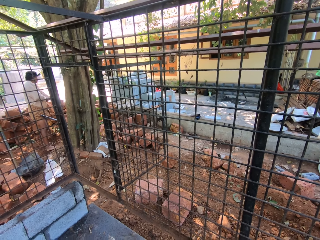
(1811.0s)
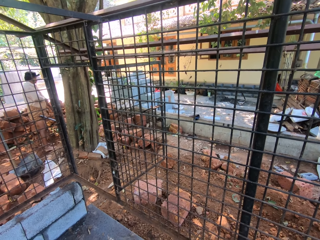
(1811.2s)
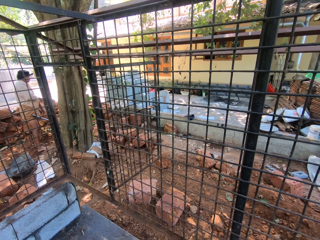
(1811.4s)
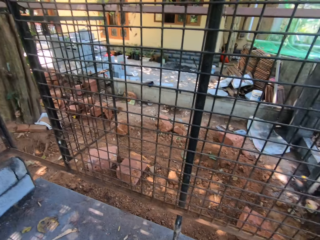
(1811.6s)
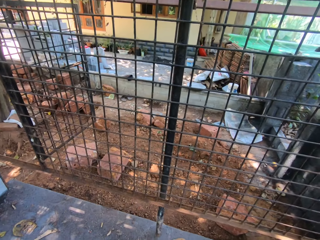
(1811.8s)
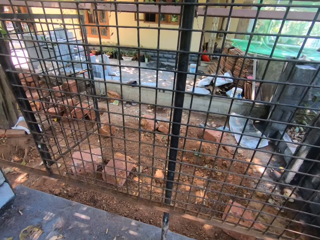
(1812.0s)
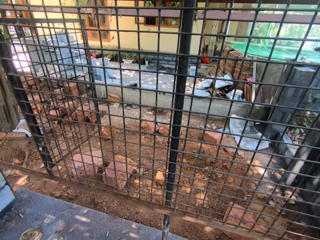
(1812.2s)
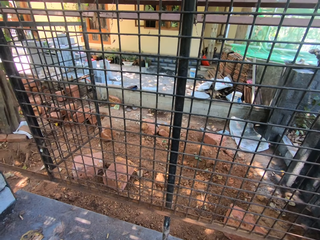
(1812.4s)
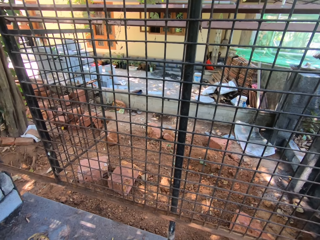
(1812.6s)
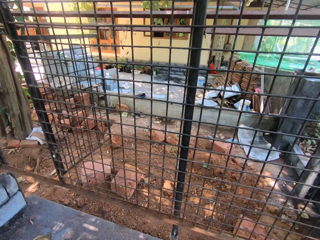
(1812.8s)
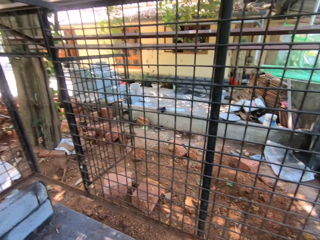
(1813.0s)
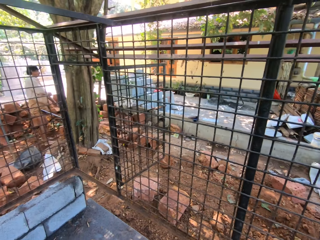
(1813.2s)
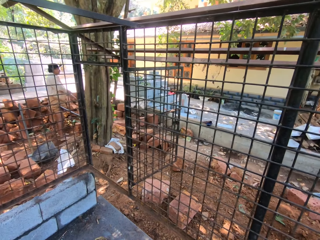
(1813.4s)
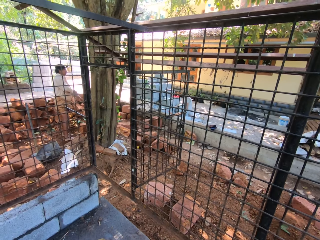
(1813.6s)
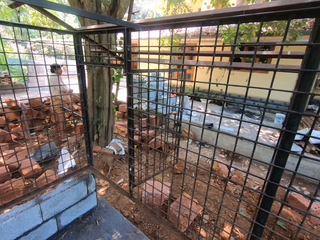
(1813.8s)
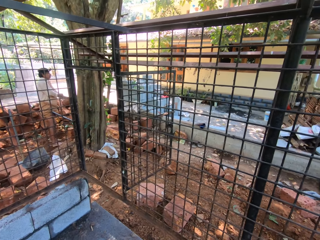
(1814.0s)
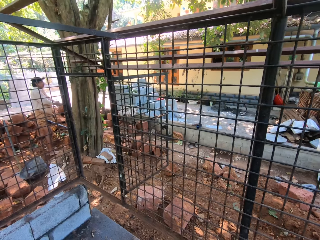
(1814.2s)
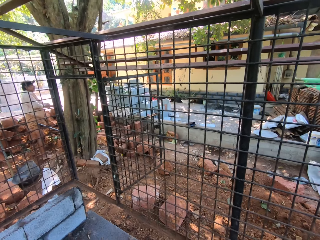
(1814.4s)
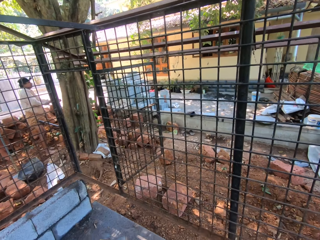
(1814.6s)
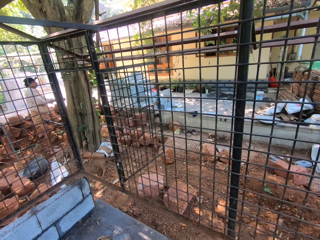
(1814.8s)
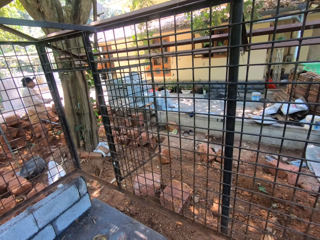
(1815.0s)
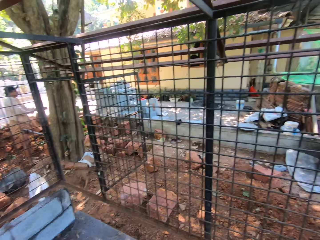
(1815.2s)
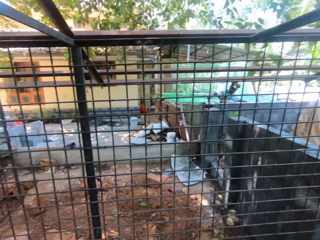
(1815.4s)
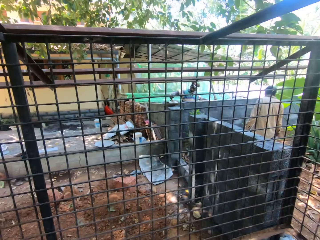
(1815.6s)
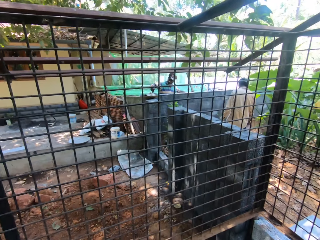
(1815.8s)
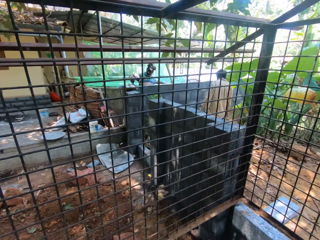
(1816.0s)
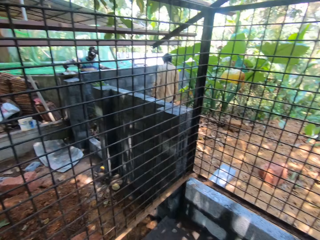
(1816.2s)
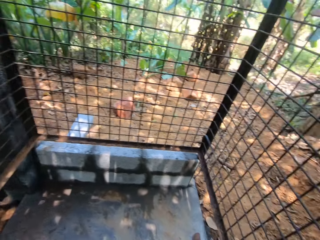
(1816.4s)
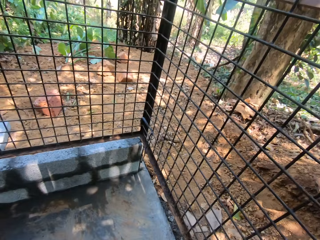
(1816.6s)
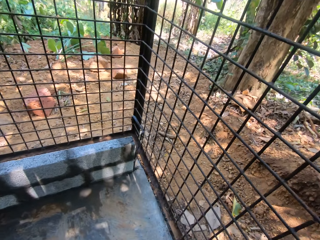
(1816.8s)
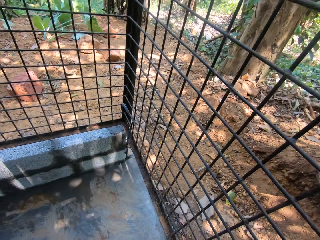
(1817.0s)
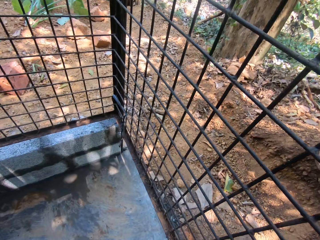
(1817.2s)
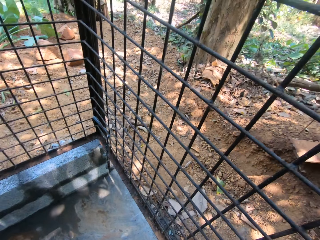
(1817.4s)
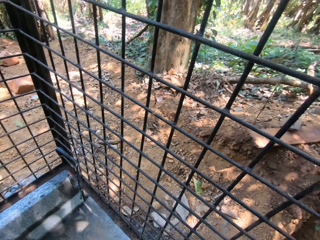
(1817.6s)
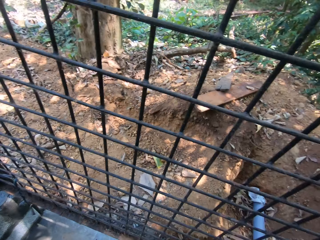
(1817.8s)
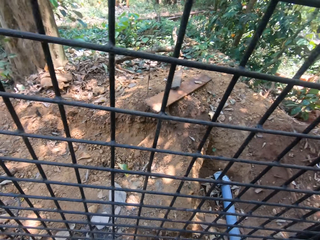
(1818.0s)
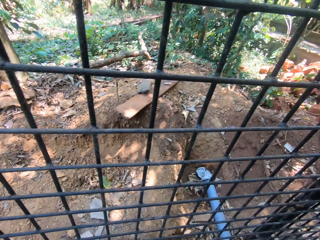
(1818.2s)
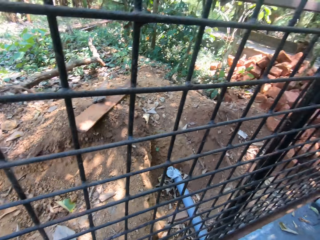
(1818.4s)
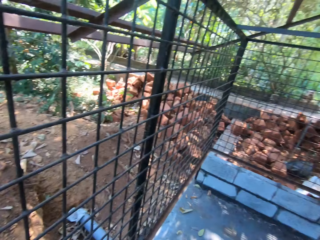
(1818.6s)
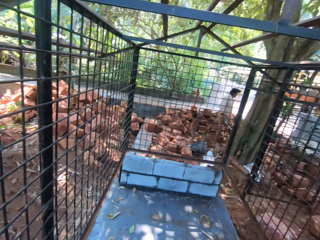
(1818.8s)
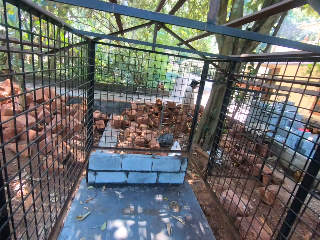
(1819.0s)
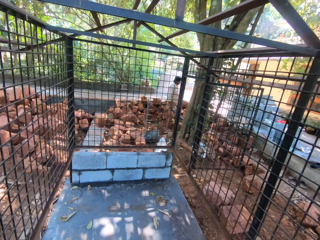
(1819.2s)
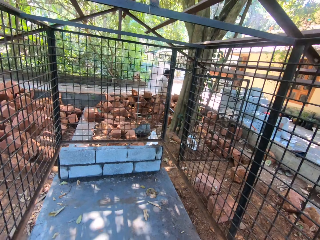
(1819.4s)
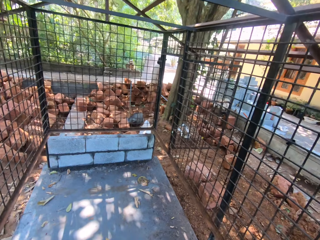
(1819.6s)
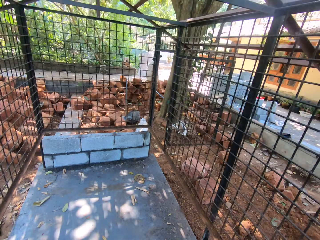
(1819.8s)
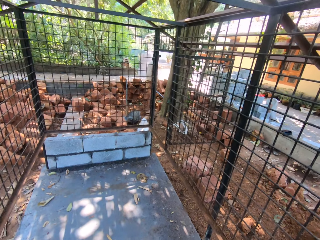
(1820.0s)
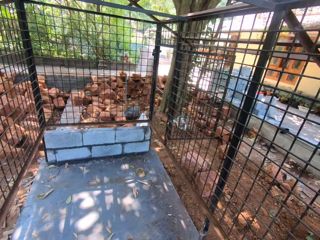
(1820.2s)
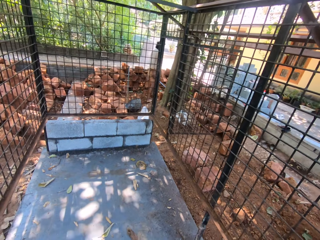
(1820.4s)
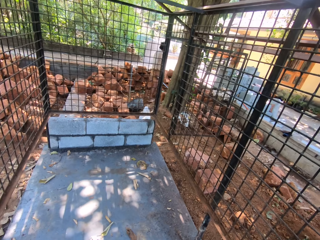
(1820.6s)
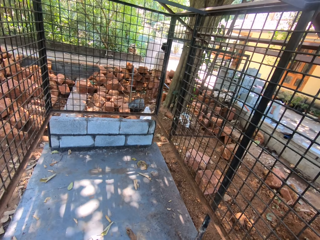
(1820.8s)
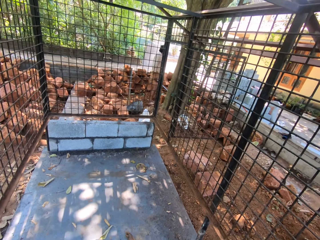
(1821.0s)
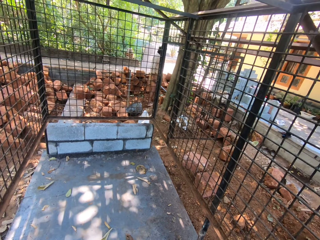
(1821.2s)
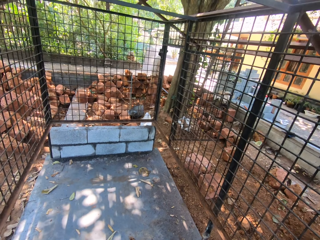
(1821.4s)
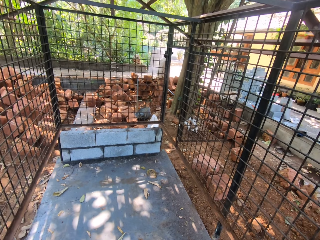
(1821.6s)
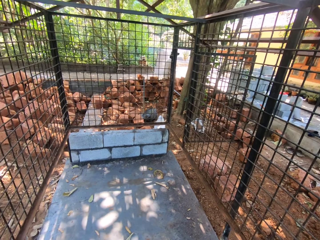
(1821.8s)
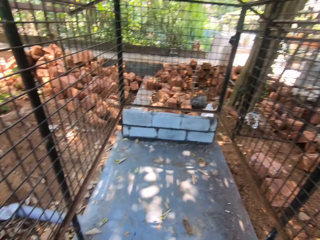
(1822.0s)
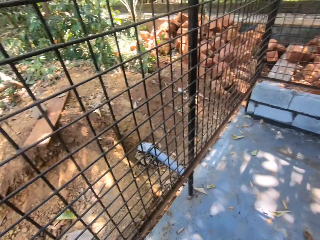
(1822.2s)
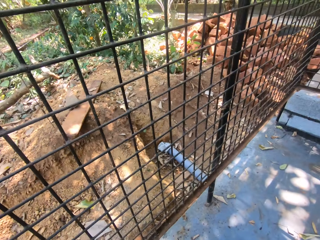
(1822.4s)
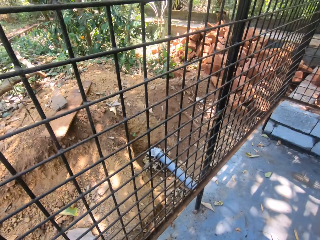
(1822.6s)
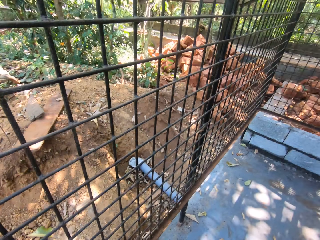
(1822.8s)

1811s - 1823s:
The camera wearer walks around the wire mesh cage.

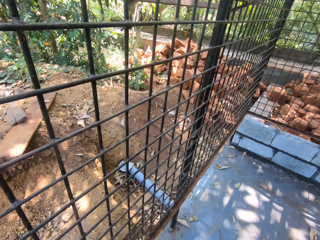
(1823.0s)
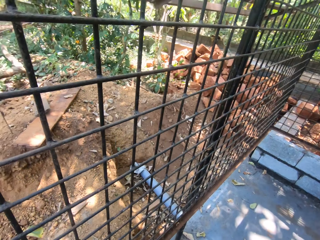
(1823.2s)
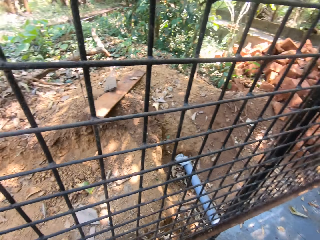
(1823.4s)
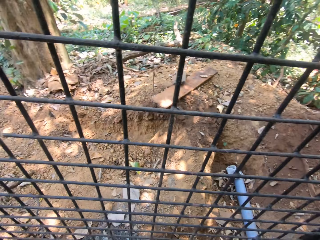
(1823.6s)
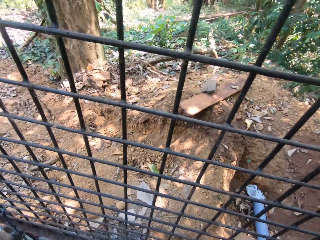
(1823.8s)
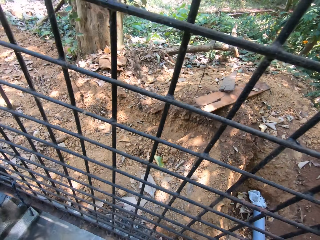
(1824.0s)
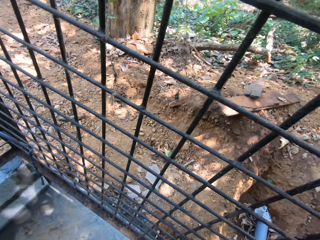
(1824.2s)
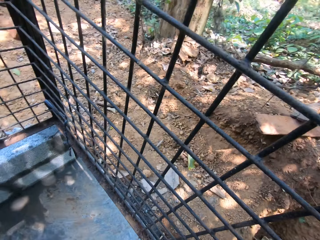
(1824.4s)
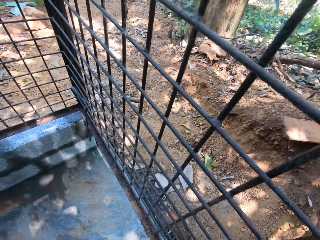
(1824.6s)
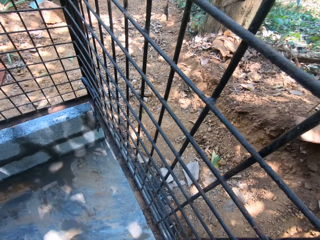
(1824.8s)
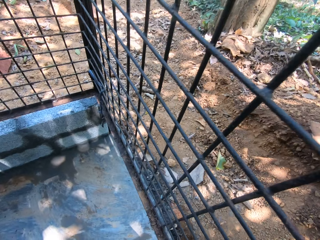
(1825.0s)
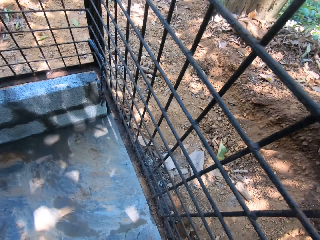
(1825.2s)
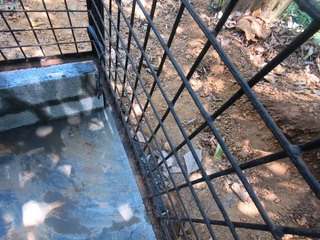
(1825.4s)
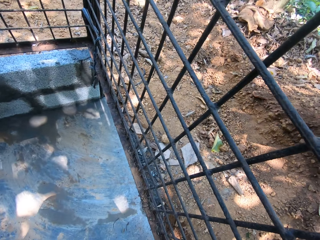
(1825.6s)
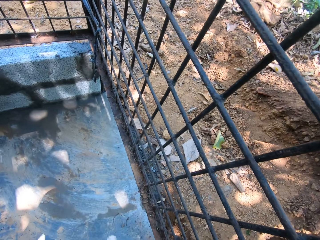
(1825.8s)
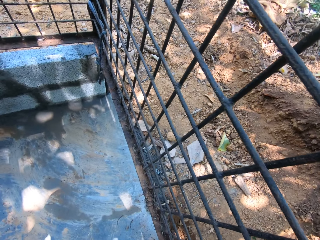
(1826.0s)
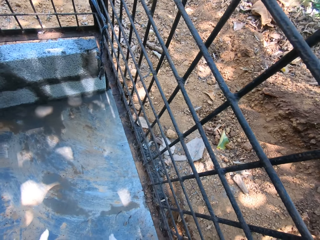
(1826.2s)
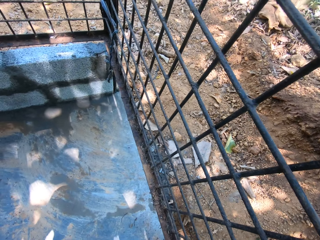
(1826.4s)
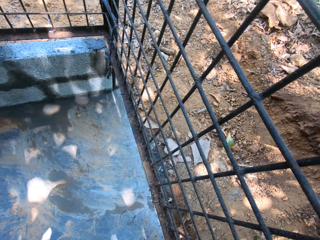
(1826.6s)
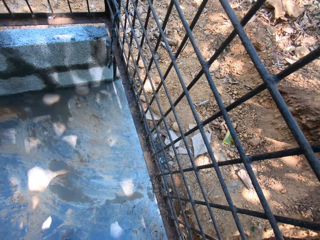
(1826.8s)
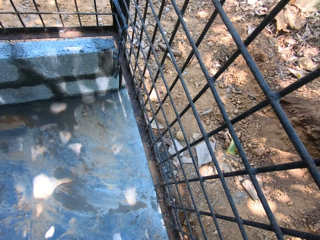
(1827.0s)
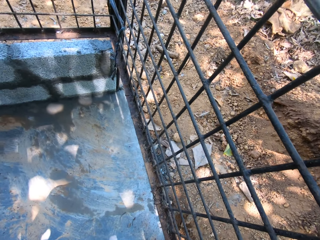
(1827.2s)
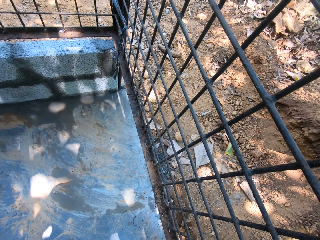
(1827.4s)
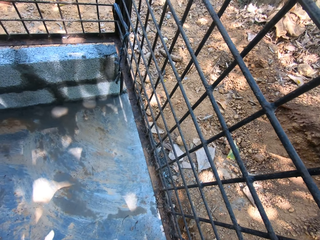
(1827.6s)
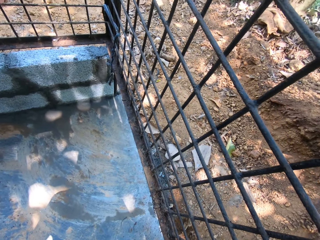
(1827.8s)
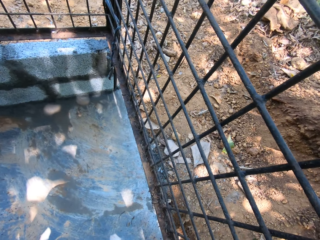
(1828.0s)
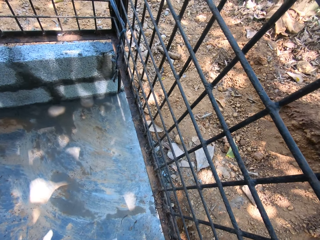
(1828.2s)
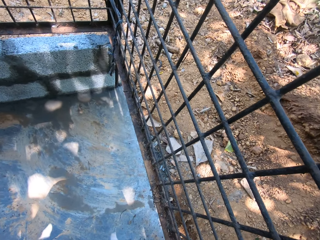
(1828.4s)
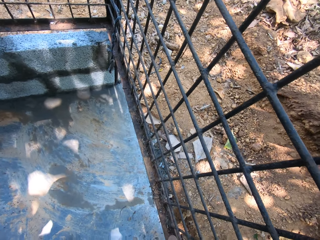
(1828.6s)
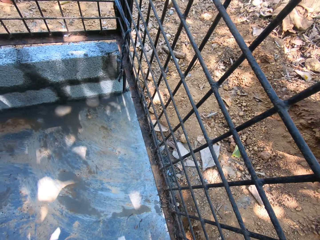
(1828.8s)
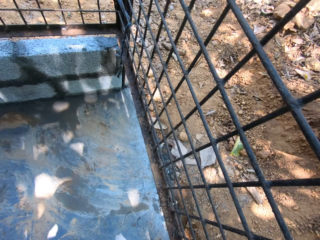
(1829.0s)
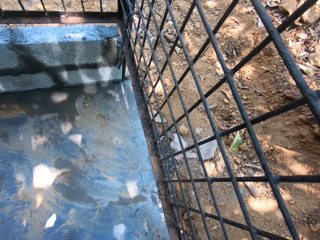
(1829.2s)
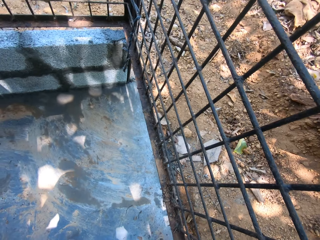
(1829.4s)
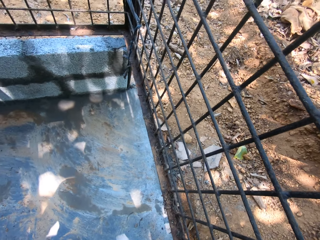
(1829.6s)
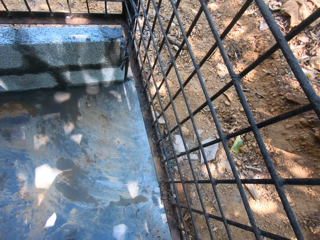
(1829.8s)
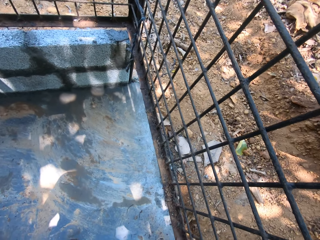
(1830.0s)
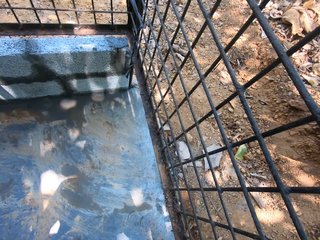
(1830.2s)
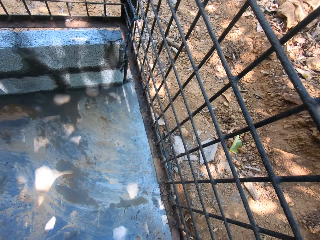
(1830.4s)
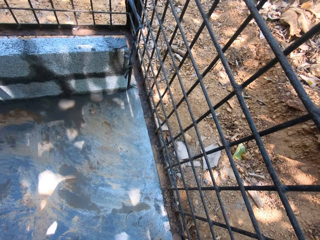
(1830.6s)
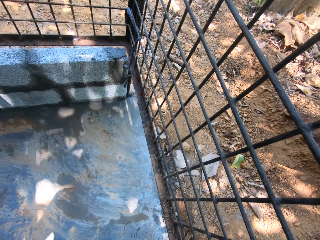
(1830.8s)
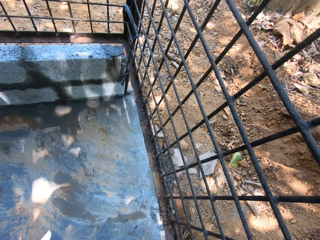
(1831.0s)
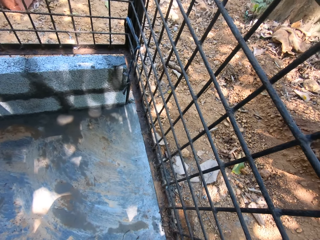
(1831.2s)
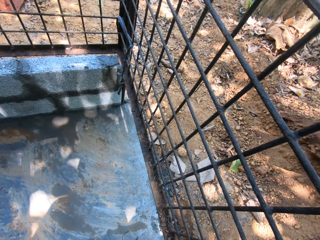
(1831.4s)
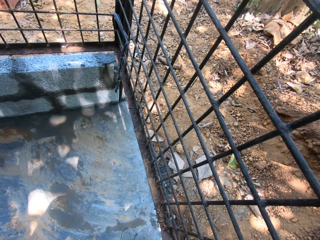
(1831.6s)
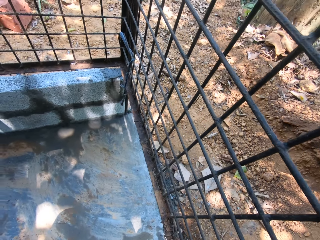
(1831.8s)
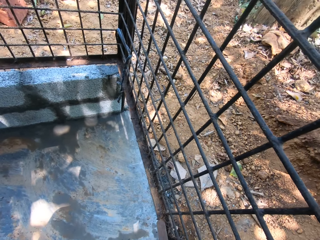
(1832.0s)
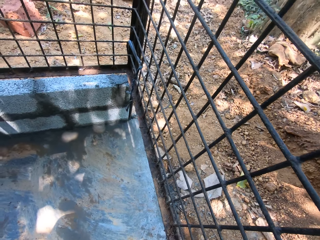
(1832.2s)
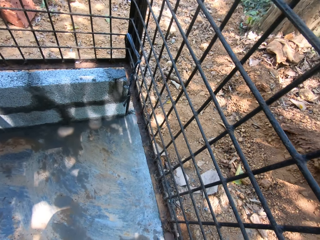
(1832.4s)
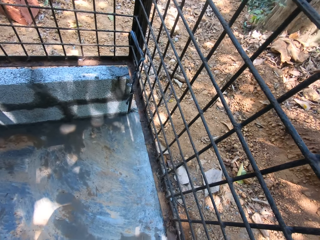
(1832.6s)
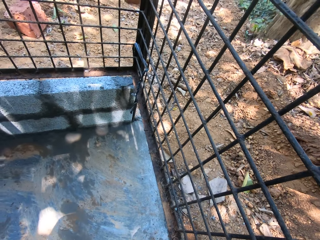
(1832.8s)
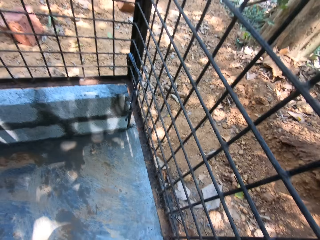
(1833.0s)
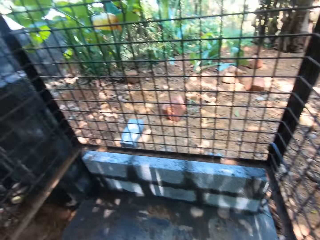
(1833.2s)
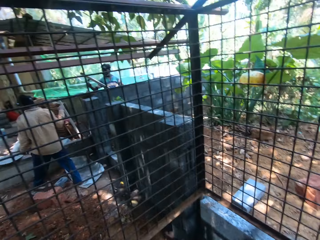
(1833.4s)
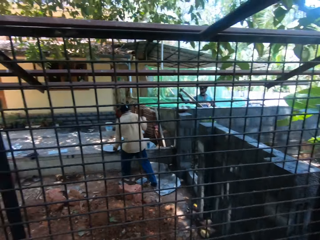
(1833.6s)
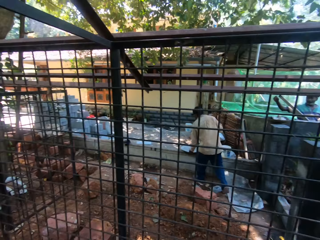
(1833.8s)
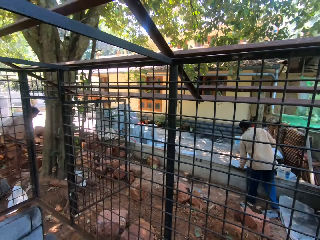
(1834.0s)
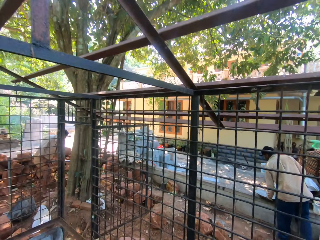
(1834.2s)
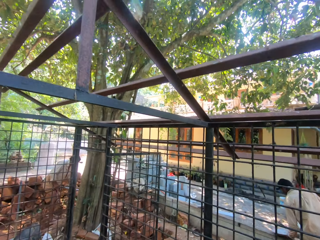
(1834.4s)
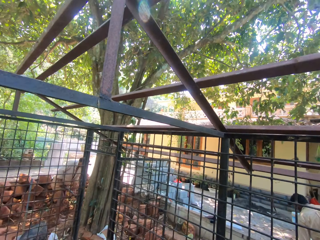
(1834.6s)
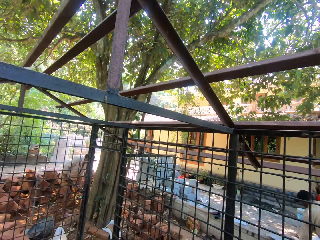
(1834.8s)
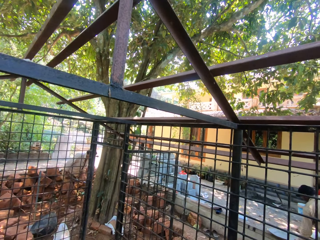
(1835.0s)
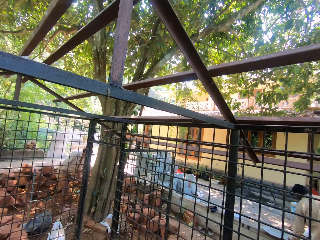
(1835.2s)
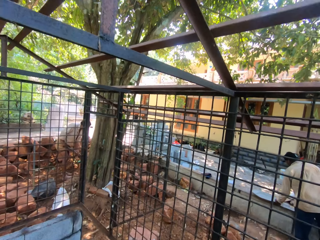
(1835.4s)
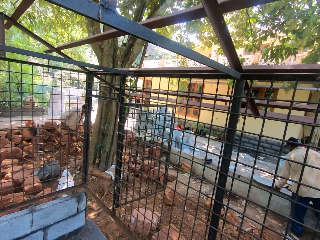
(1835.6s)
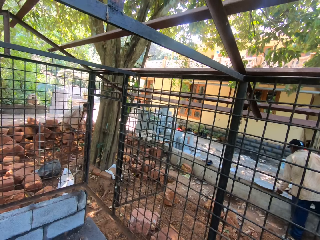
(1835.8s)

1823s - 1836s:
The camera wearer rubs the wire mesh with a scouring brush. They look around the wire mesh cage and interact with people.
